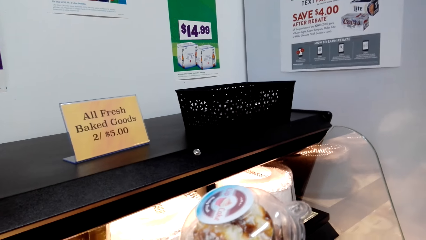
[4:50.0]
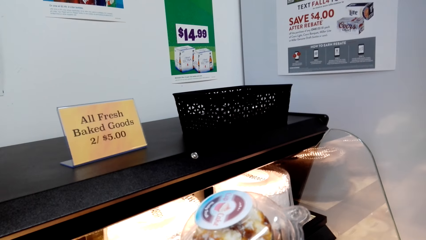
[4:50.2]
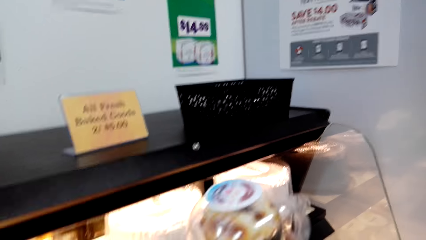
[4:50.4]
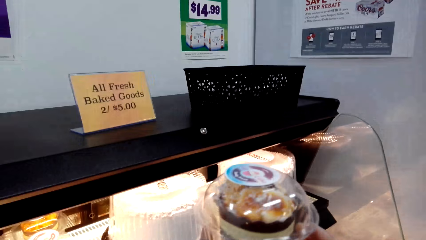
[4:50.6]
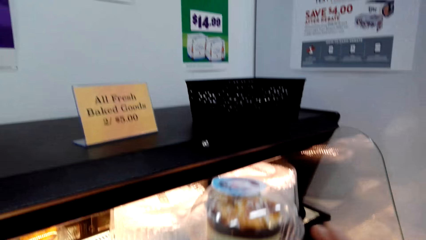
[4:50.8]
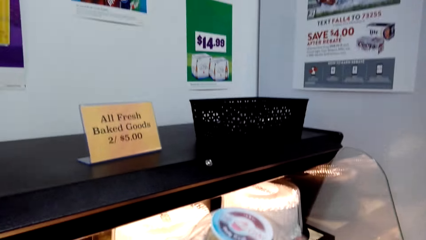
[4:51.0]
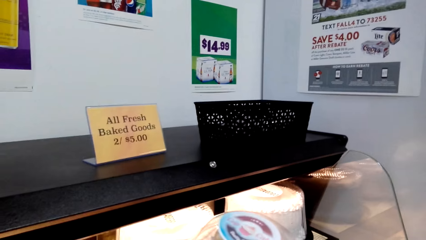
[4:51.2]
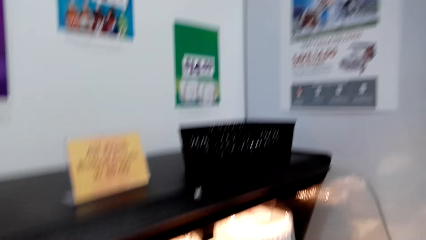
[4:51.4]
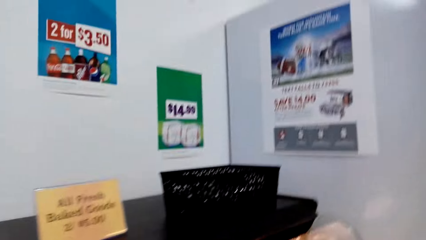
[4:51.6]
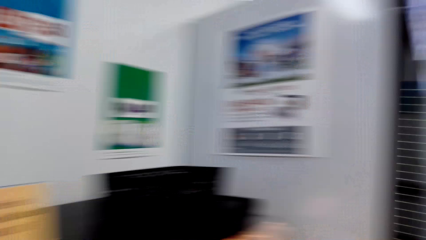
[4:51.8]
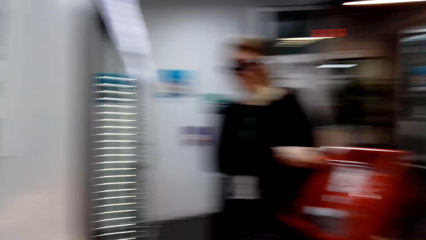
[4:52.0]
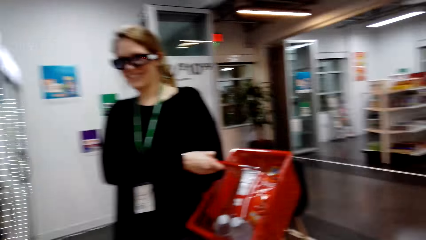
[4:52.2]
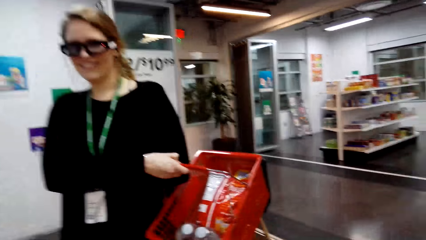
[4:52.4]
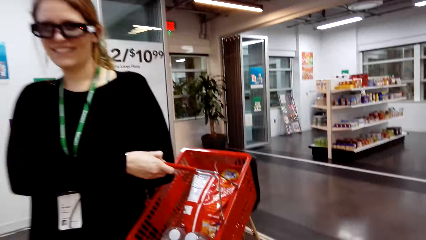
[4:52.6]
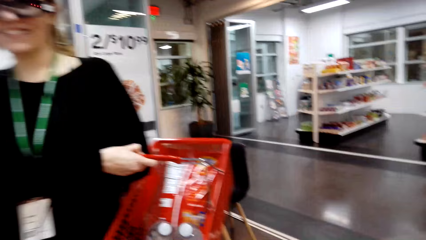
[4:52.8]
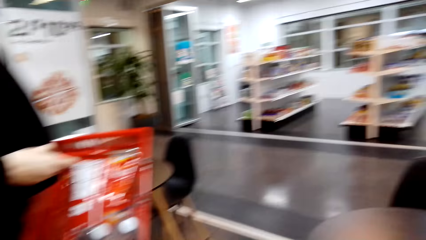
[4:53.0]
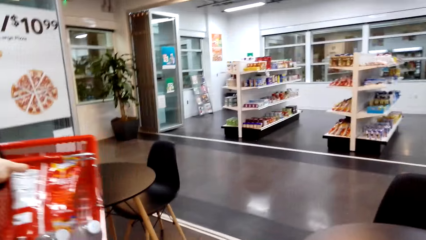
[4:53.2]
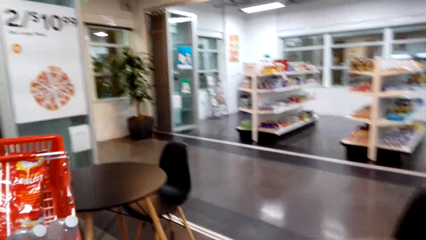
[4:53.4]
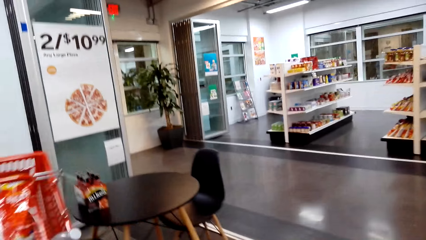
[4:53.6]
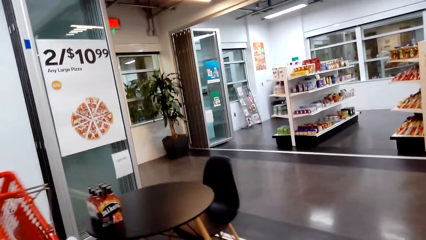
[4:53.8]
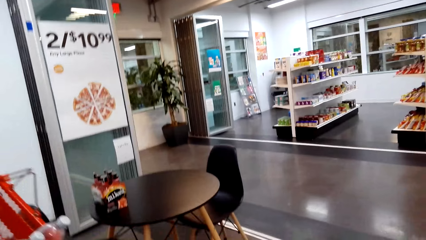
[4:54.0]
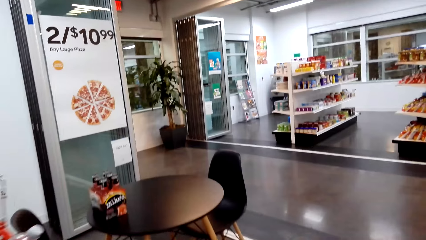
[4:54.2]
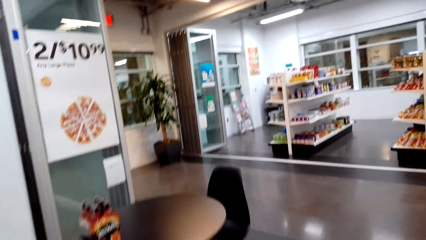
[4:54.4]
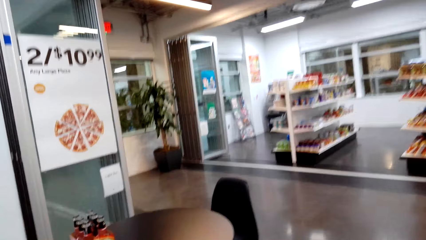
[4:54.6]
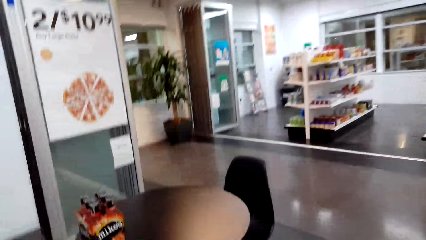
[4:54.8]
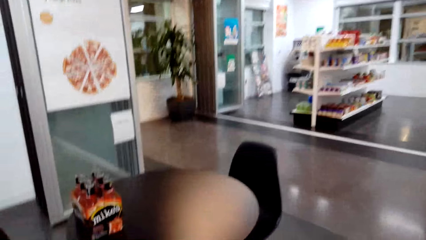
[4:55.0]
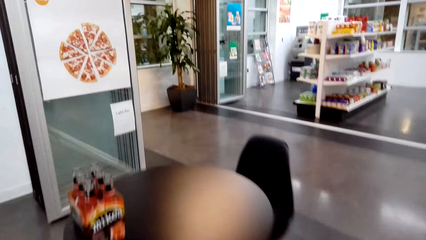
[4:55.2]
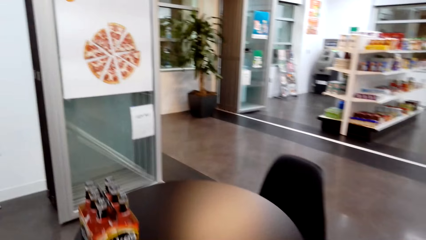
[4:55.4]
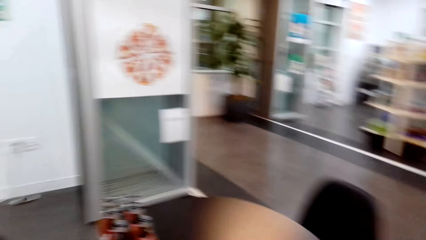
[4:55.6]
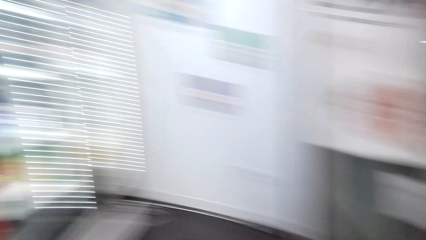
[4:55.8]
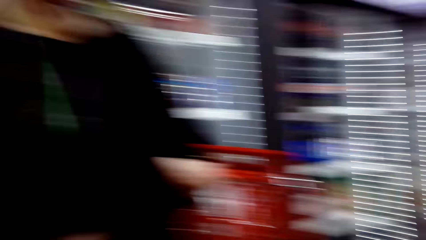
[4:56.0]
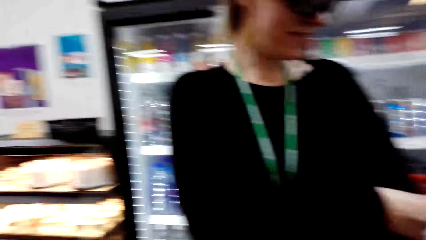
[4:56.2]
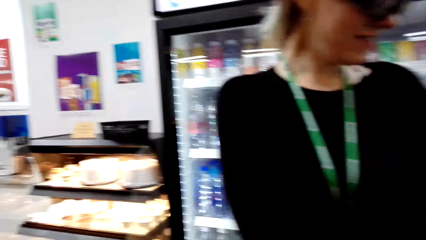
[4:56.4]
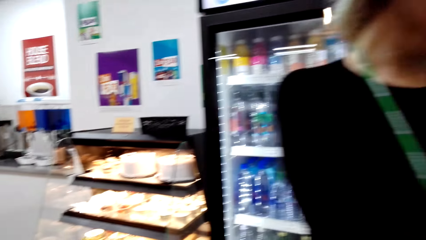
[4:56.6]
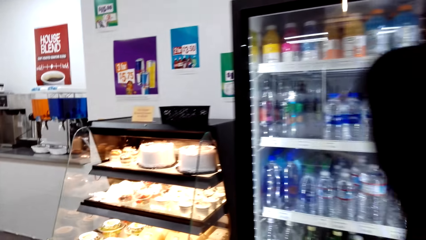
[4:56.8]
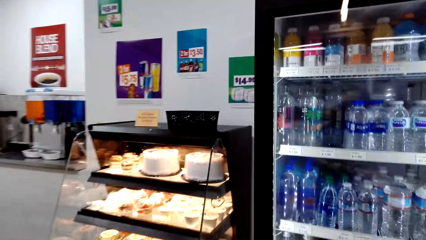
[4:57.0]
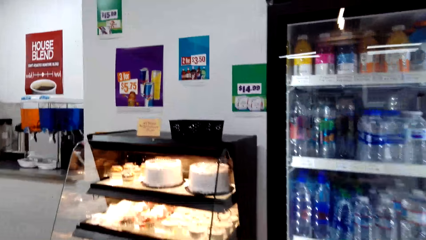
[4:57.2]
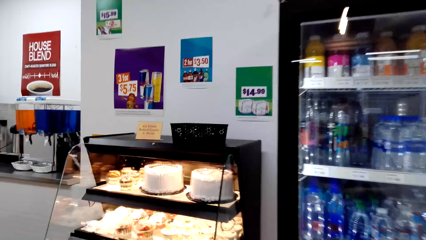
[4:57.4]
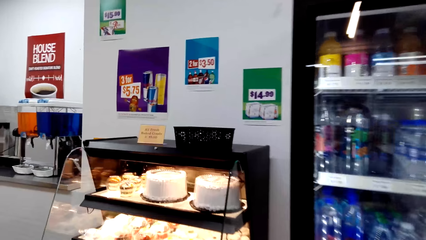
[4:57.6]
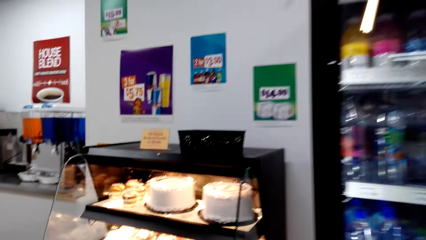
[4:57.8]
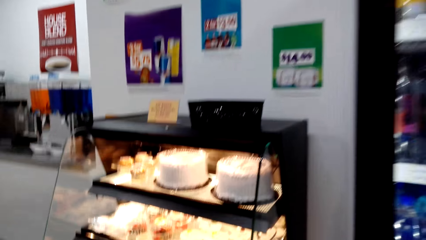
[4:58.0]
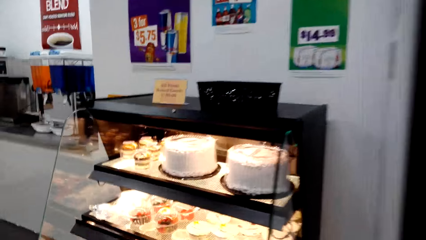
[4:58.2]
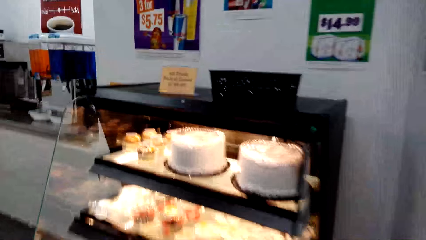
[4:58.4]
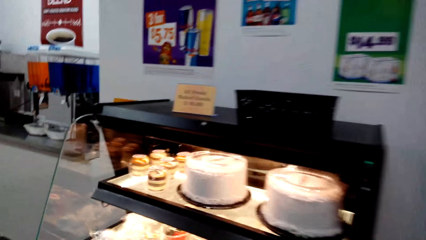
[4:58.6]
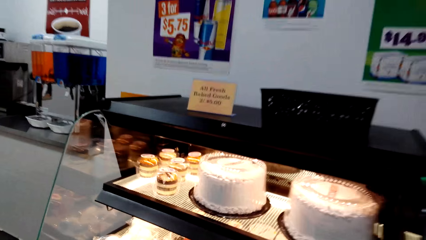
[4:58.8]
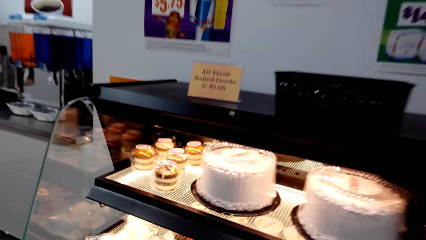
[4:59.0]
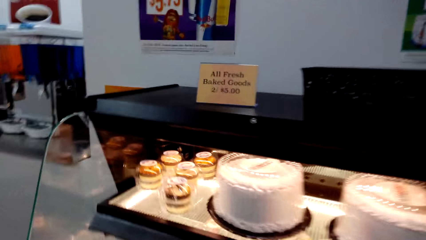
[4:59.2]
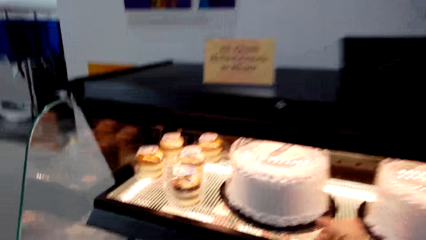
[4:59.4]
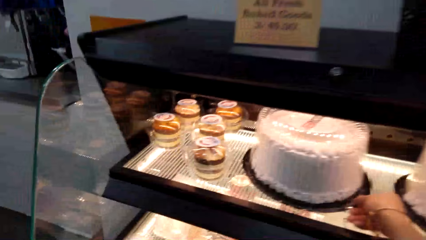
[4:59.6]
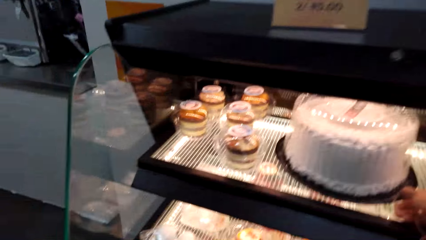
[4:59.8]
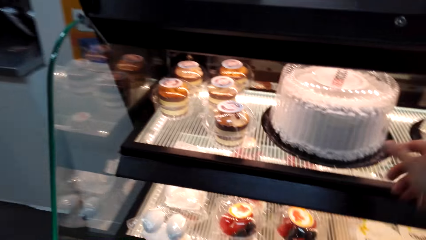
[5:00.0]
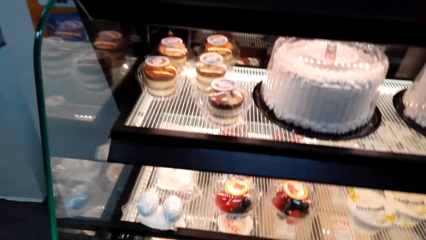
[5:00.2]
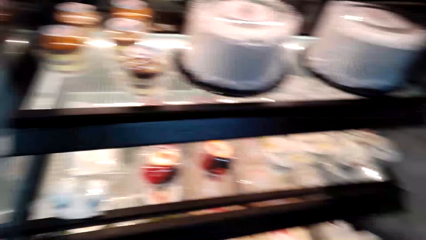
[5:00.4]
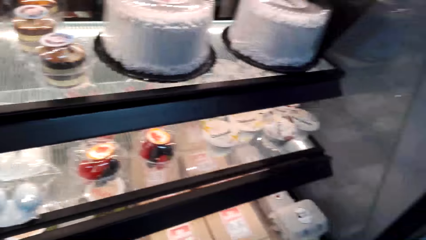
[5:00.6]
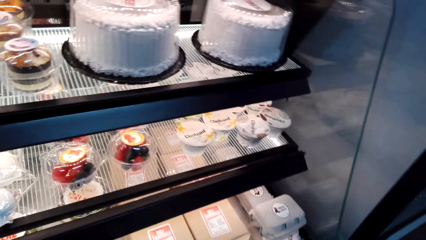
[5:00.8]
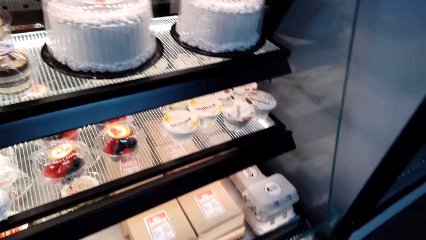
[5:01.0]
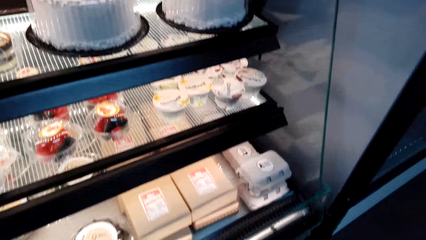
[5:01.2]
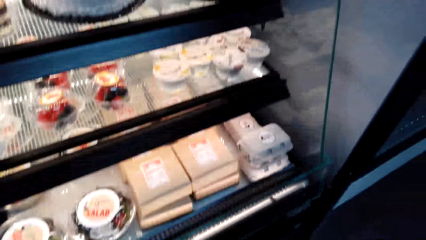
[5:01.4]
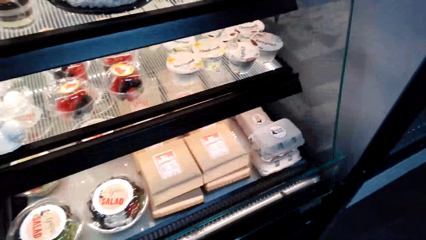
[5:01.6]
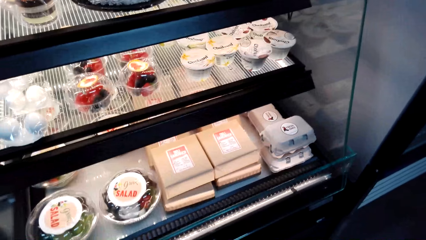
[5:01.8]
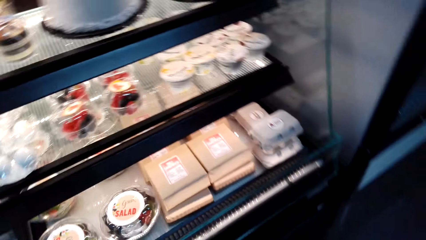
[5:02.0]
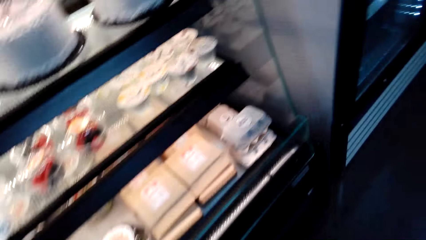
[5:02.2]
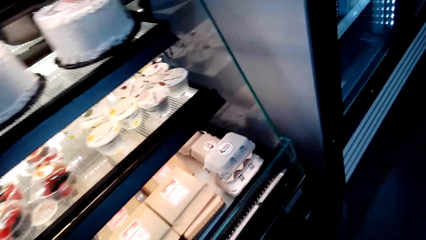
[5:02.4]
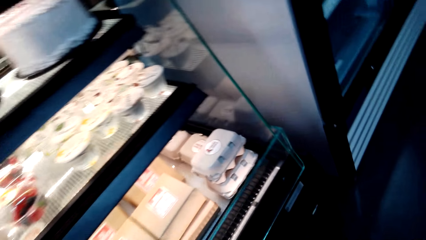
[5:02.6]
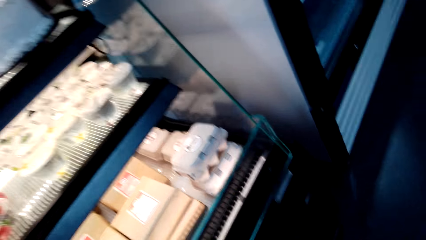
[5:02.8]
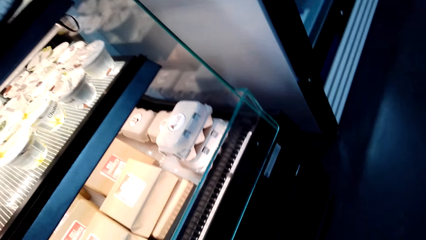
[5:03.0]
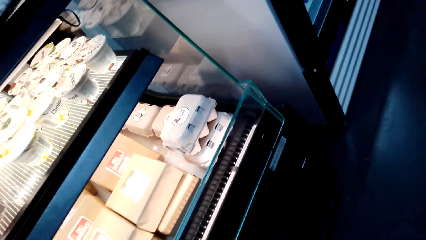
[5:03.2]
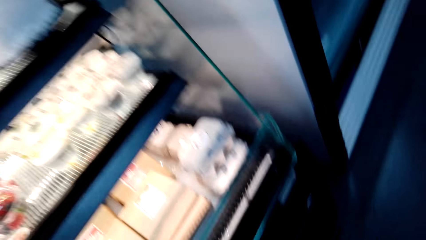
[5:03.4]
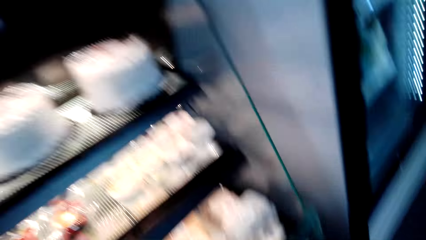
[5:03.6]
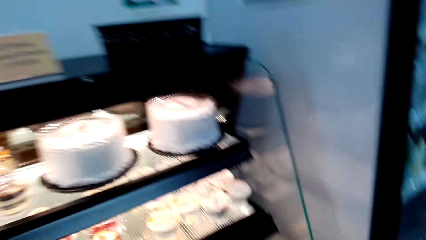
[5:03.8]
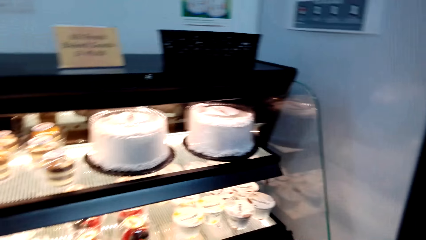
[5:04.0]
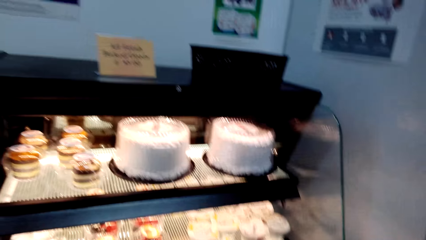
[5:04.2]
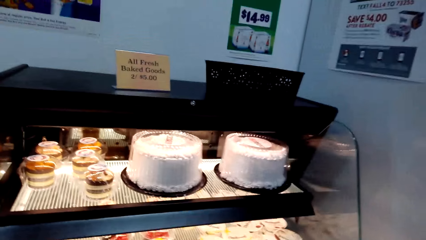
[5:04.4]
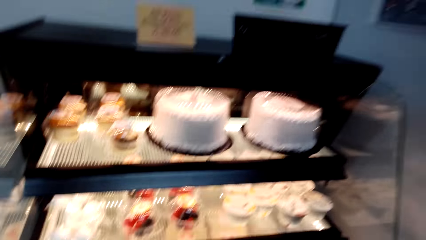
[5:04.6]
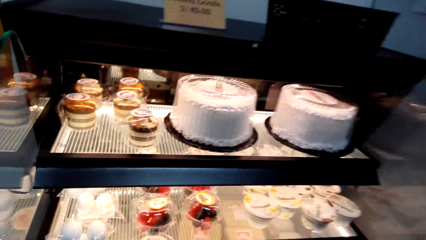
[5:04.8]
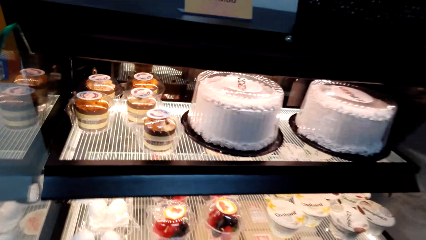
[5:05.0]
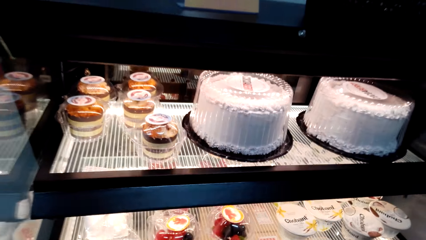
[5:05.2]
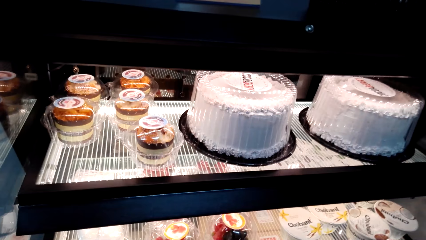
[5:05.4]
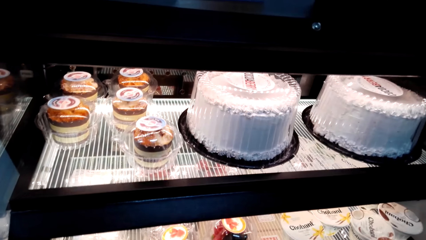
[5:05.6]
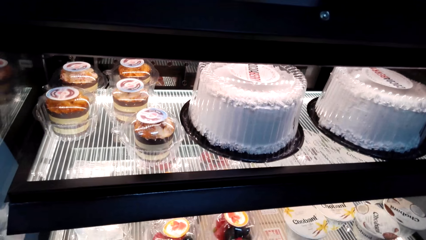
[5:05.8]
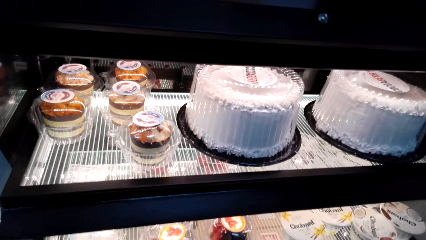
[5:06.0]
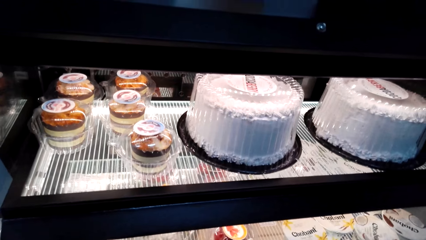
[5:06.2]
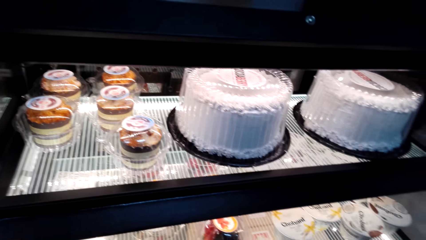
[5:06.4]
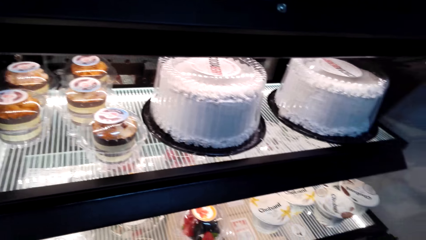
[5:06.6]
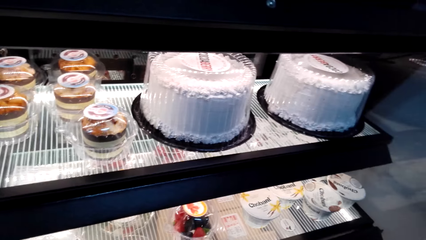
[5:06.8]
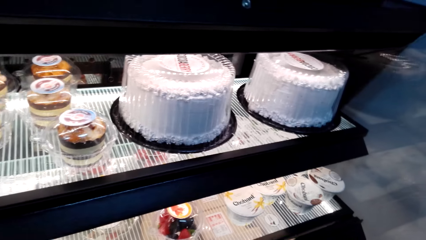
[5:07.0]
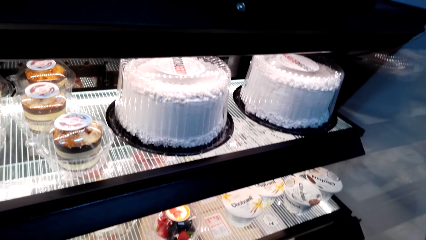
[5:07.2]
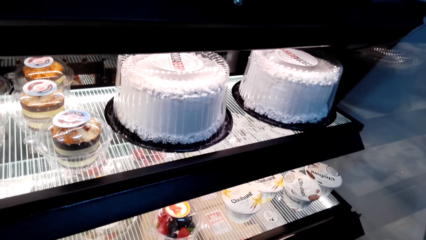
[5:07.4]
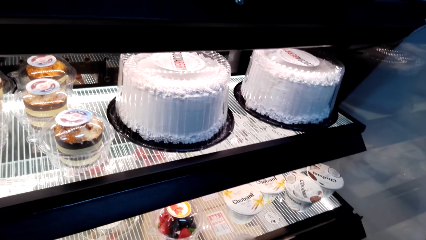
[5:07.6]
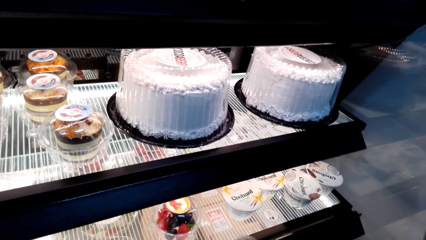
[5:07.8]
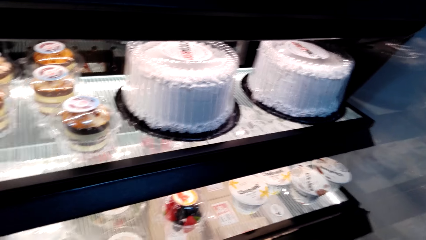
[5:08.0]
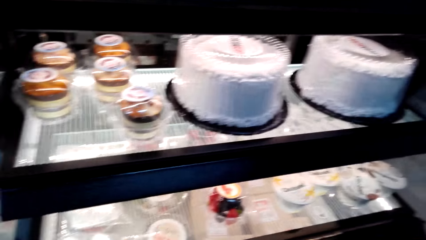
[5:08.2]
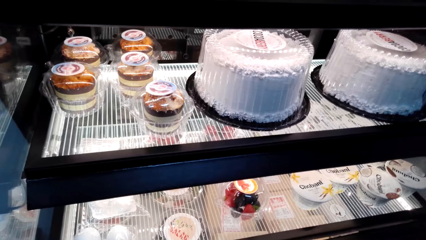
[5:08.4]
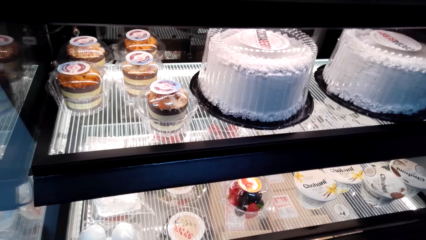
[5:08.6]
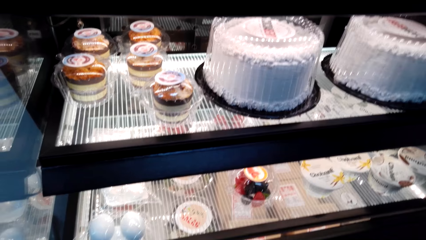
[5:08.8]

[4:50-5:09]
The camera wearer walks. They put the cake on the table. They walk in the shop. They interact with the woman. They look at the cakes in the cake storage stand.
